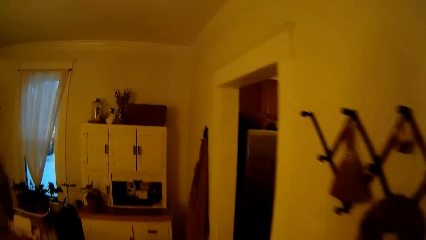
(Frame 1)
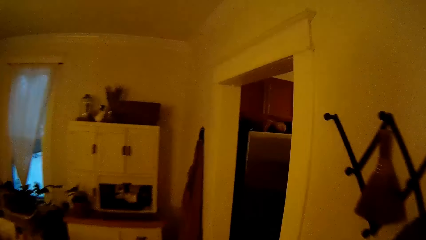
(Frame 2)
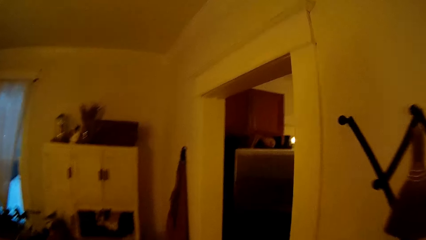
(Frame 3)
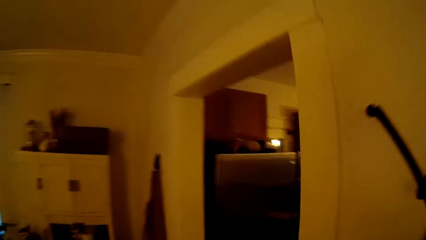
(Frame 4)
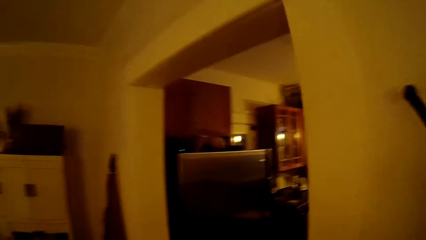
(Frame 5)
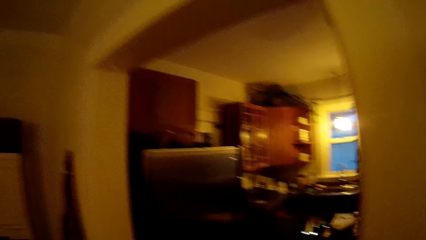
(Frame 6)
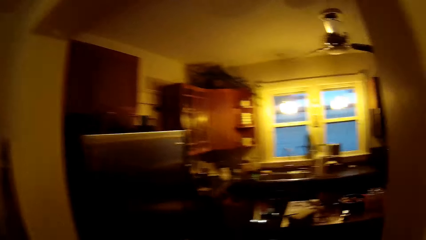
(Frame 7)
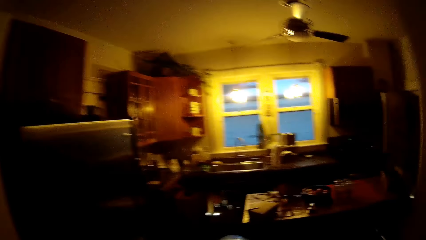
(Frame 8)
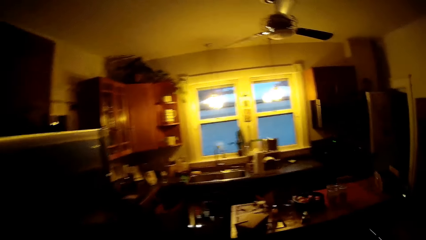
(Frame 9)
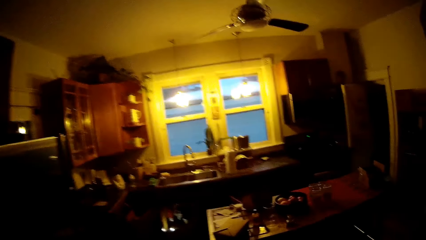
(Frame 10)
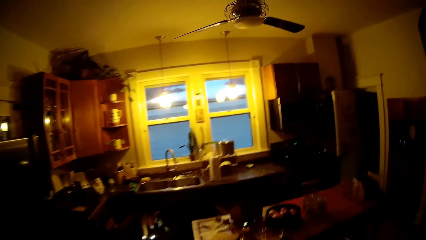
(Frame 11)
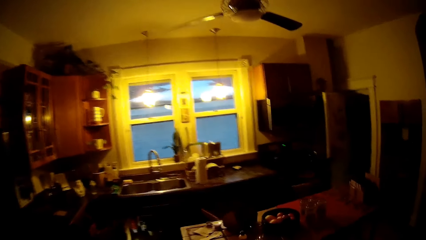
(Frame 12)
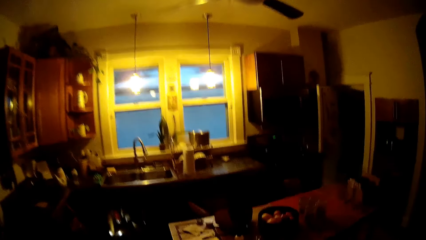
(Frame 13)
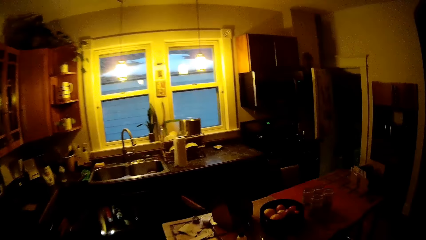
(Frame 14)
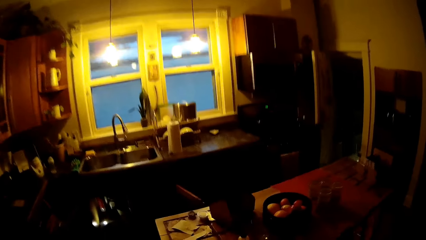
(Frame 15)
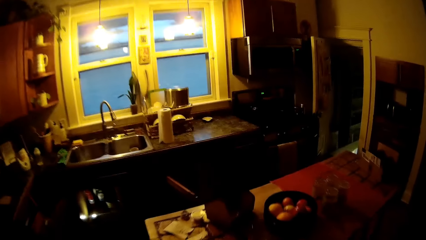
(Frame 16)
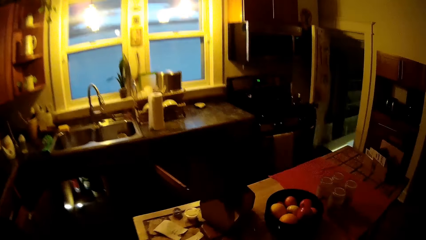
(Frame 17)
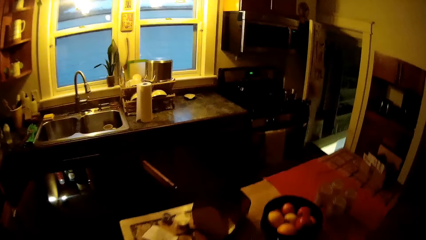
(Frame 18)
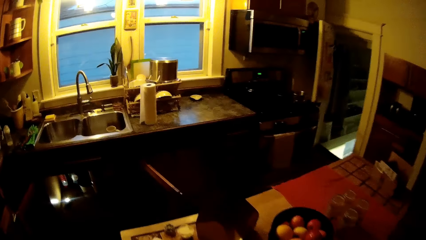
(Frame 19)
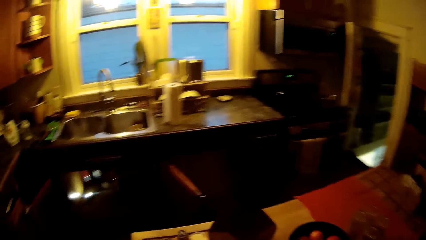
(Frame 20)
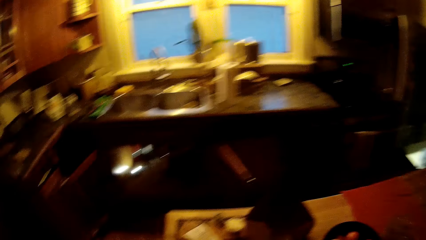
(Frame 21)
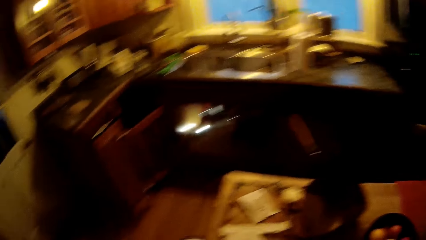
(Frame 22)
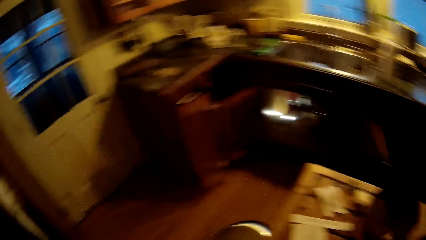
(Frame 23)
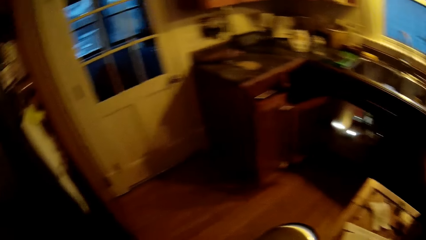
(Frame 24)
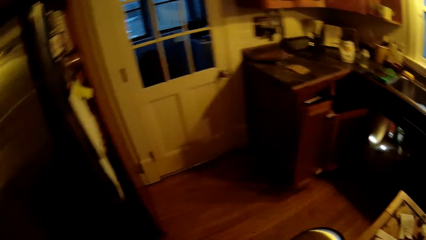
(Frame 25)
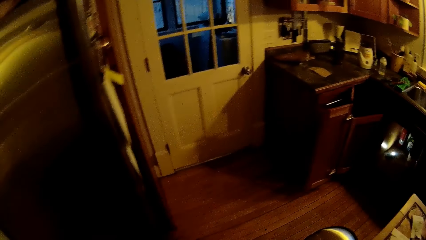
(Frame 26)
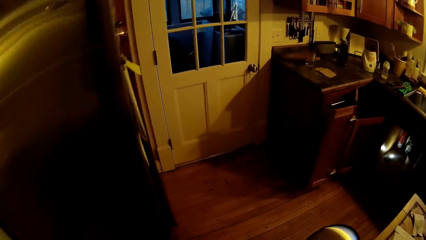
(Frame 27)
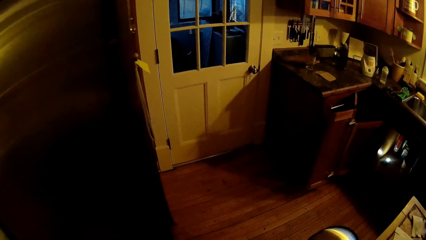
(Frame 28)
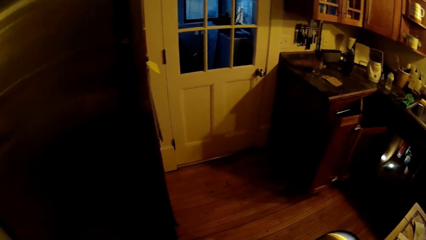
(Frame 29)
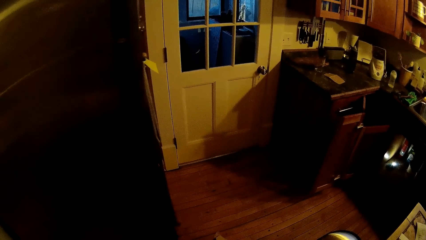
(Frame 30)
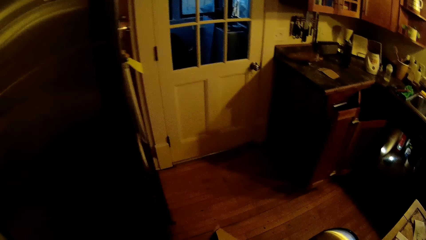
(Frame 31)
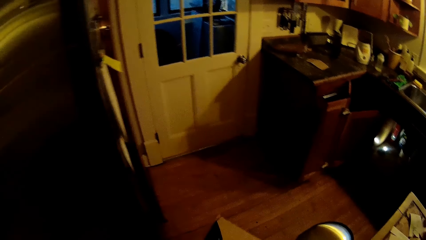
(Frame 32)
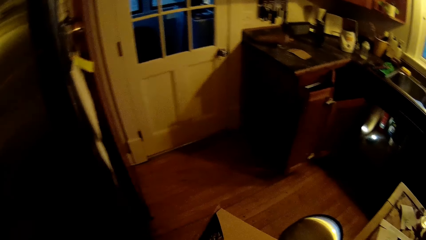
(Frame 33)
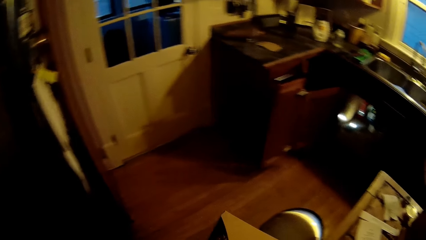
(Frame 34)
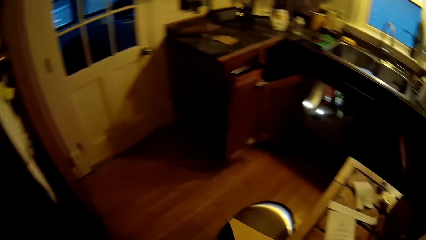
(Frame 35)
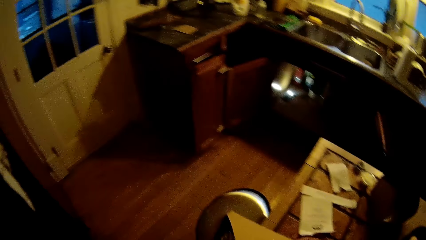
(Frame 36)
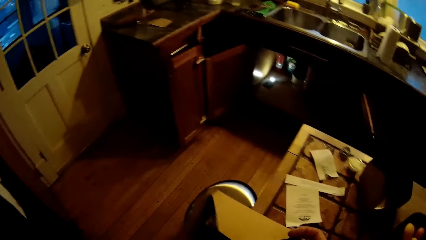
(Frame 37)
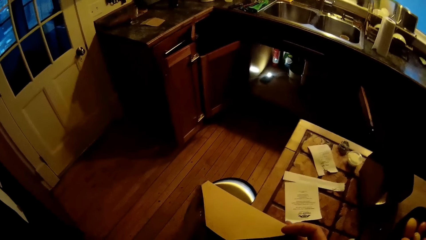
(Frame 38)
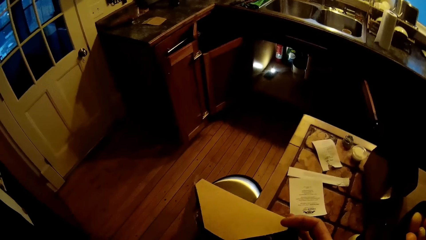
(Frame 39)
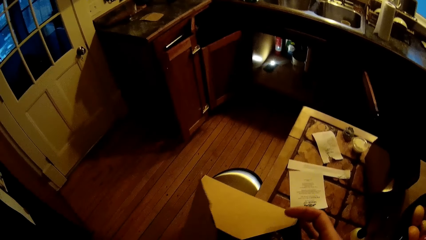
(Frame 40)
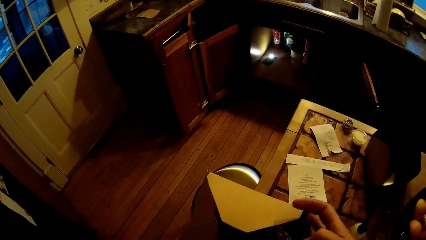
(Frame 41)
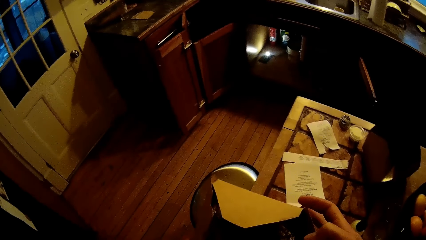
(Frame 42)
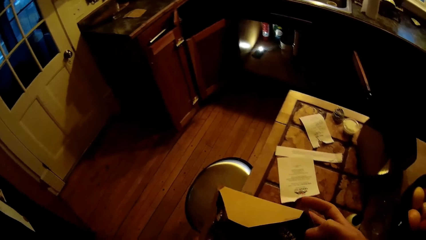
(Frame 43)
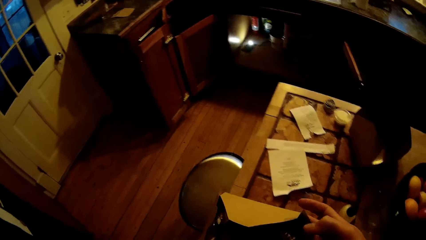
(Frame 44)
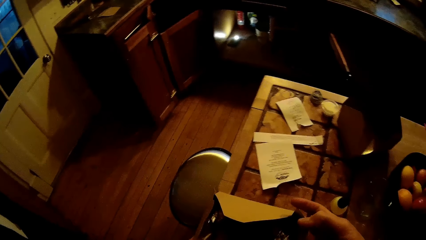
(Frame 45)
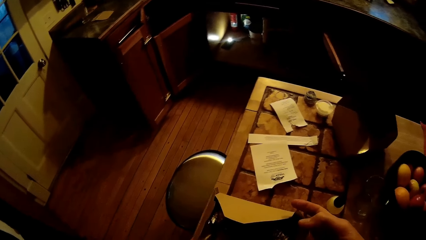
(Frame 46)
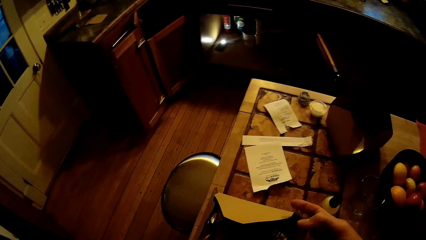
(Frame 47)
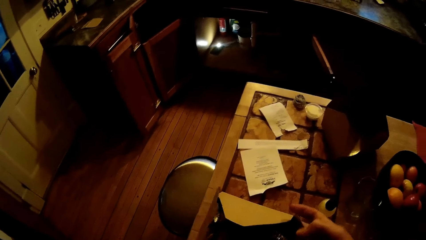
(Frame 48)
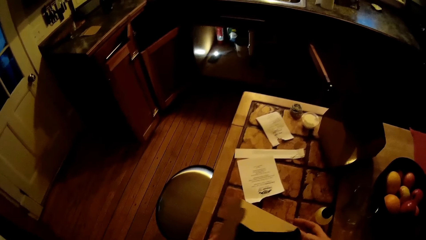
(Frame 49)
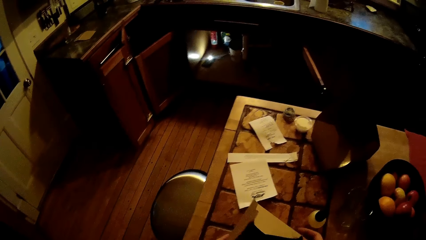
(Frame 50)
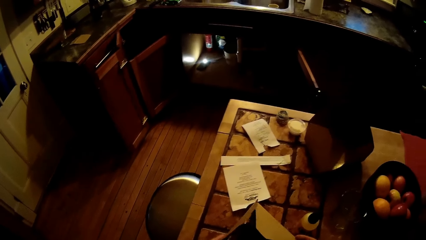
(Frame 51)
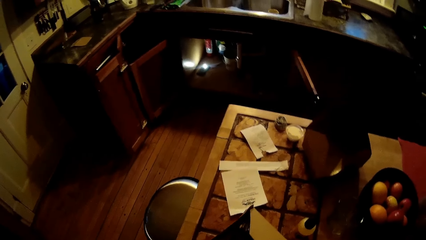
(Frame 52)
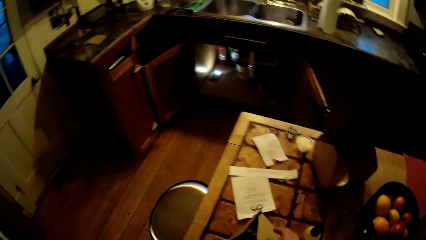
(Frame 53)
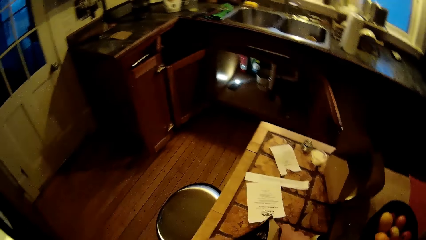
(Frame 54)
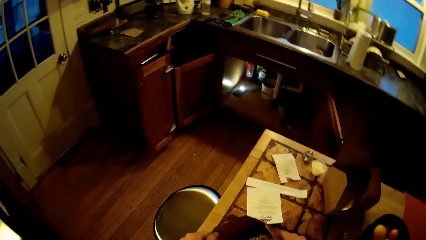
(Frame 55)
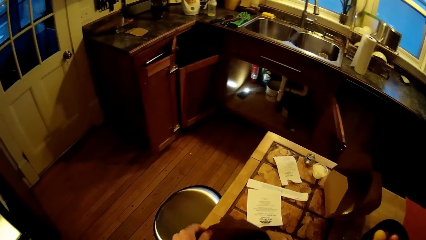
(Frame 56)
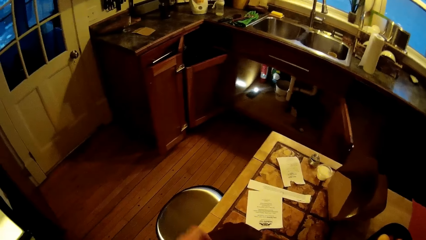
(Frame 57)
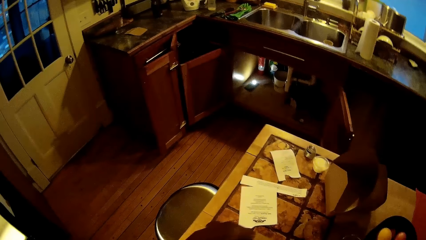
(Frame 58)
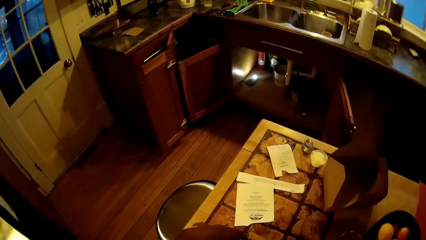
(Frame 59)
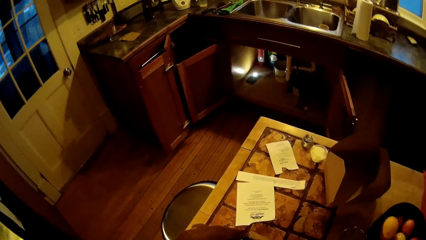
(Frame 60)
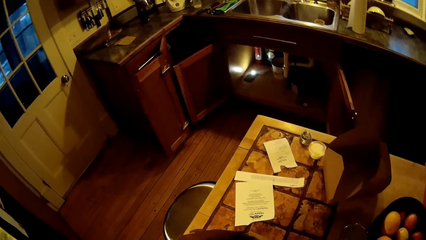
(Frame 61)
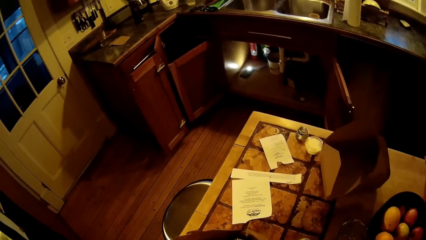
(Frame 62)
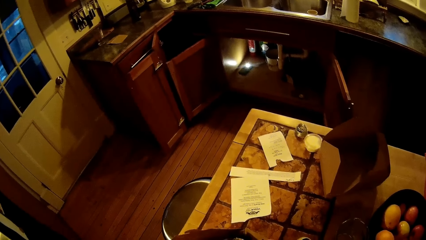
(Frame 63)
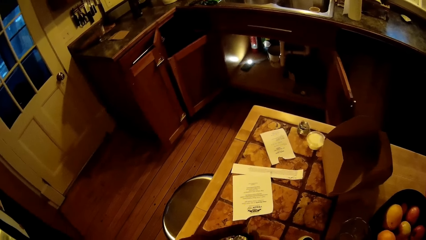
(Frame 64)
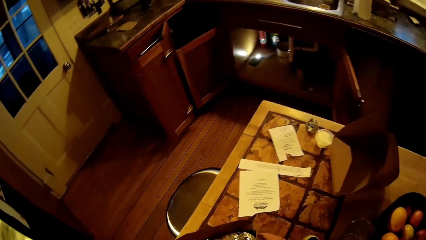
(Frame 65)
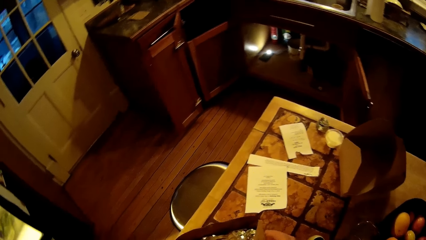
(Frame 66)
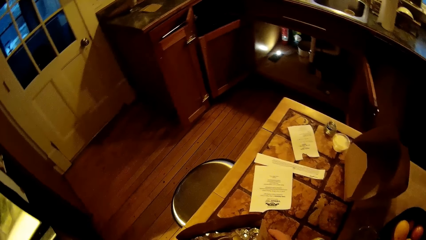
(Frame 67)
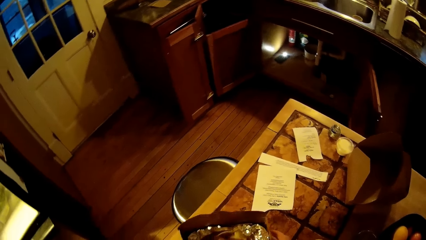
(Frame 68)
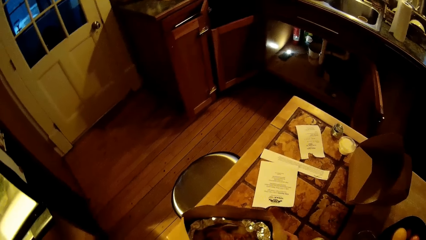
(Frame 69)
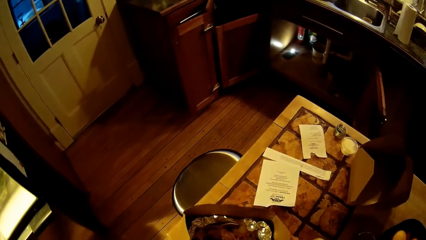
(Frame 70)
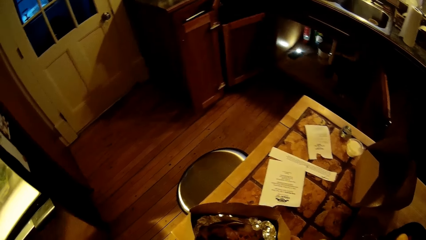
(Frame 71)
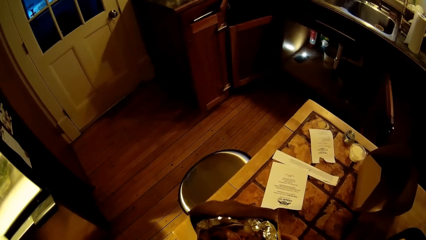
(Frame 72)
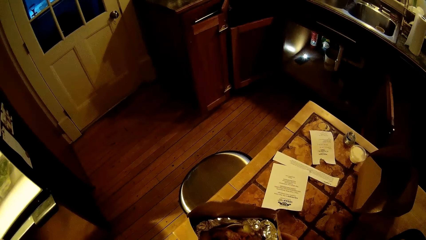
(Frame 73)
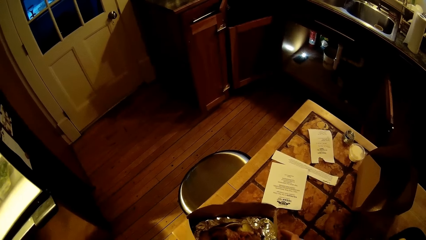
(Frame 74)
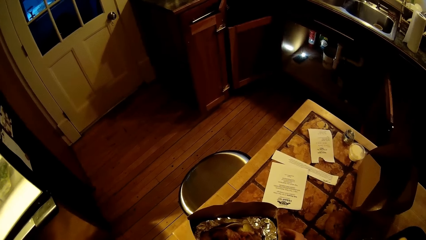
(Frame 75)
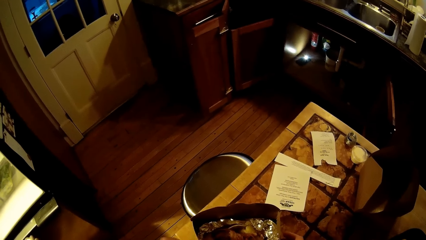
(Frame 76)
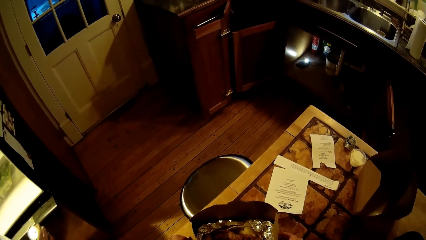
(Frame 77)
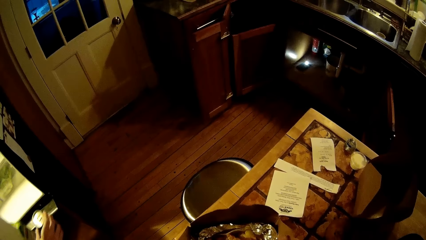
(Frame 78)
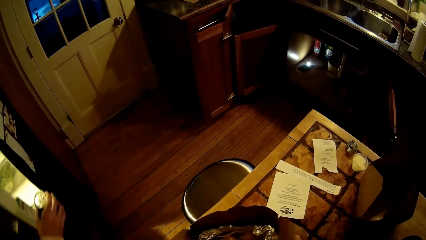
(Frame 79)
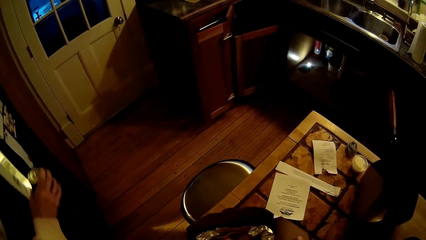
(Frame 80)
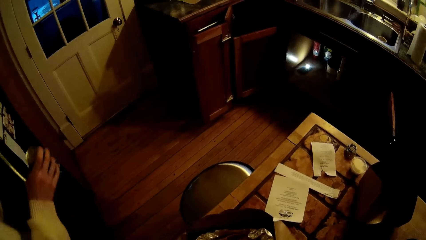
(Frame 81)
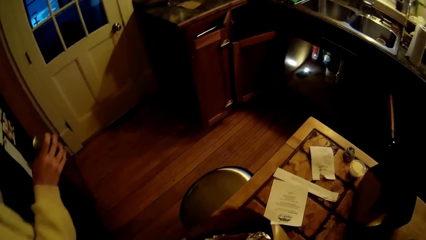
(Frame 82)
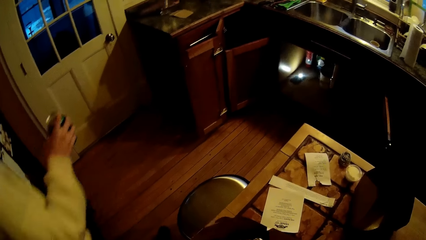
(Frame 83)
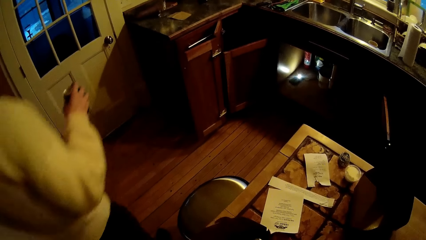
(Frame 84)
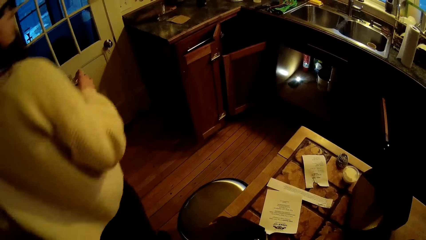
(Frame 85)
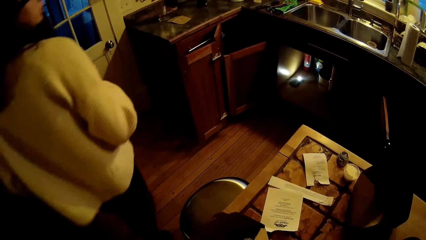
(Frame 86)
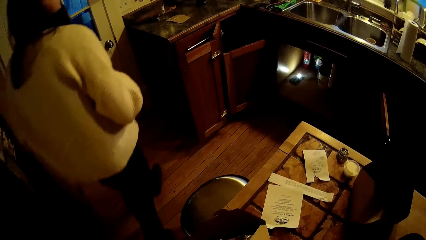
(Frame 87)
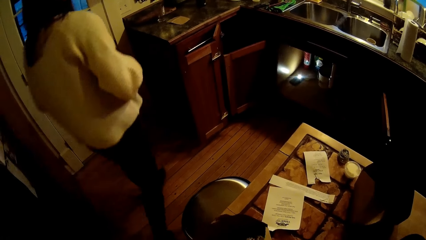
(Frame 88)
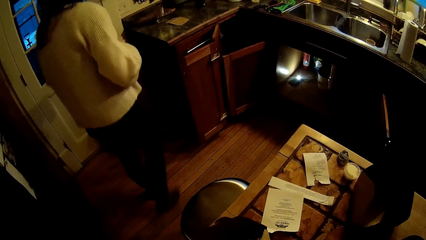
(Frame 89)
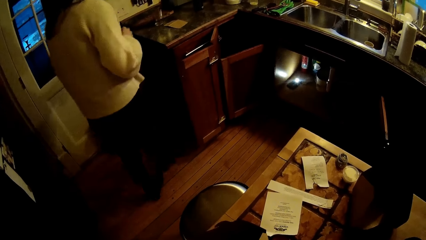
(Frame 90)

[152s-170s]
The camera wearer walks away. He walks into the kitchen from the sitting room. He looks around. He opens a carton on the table with his hands. He places the carton on the table with his hands. A woman closes the fridge.
